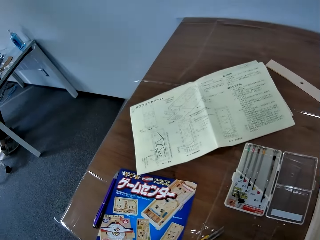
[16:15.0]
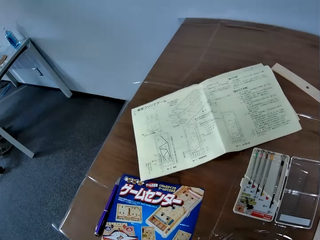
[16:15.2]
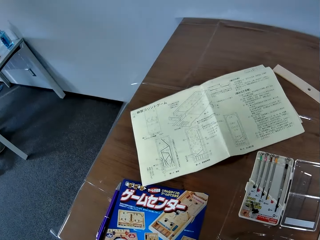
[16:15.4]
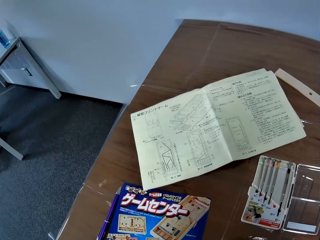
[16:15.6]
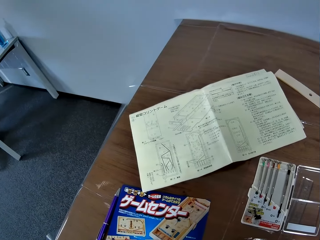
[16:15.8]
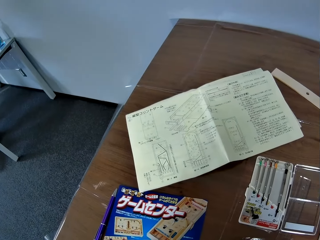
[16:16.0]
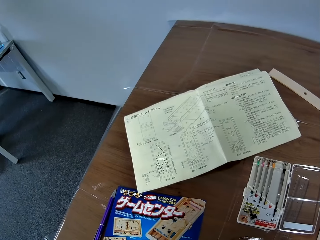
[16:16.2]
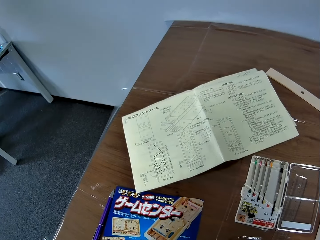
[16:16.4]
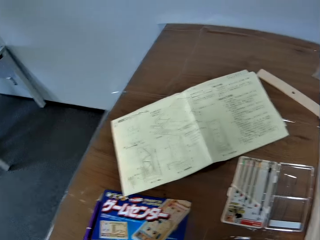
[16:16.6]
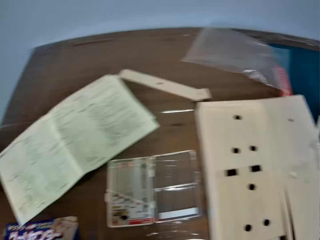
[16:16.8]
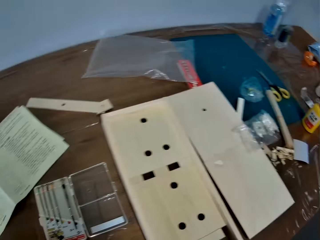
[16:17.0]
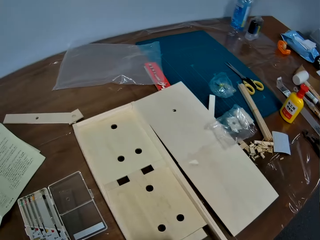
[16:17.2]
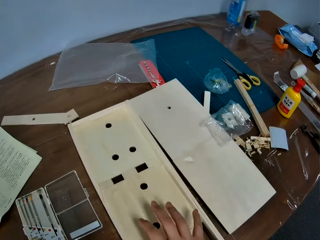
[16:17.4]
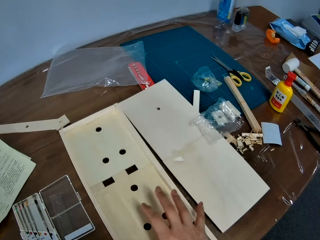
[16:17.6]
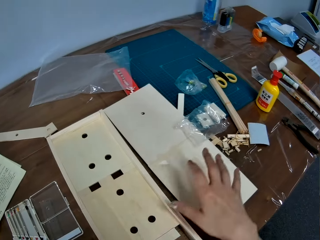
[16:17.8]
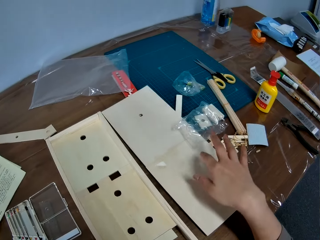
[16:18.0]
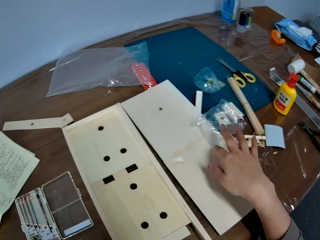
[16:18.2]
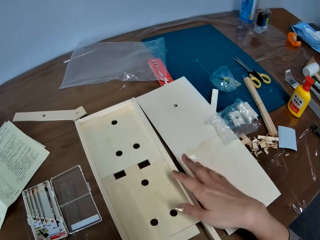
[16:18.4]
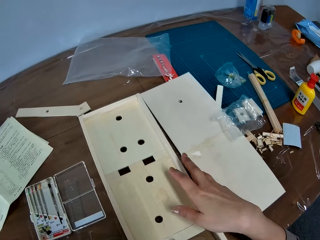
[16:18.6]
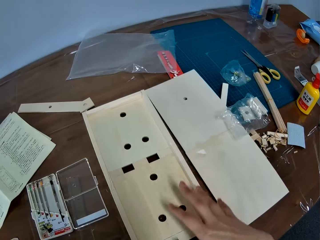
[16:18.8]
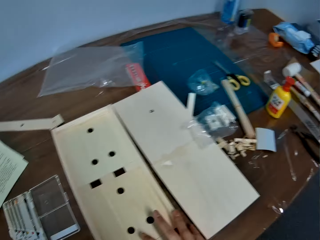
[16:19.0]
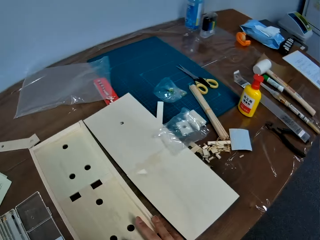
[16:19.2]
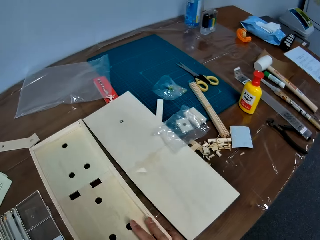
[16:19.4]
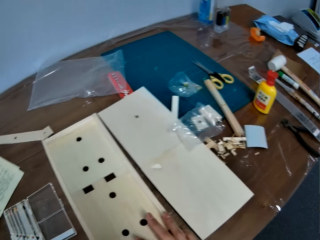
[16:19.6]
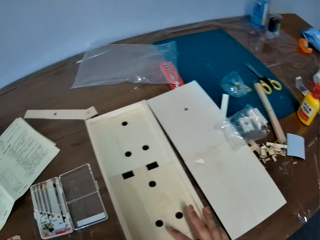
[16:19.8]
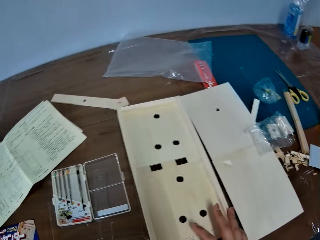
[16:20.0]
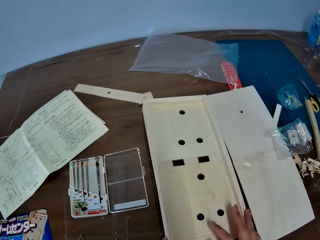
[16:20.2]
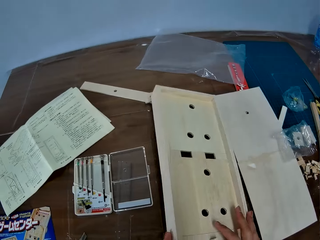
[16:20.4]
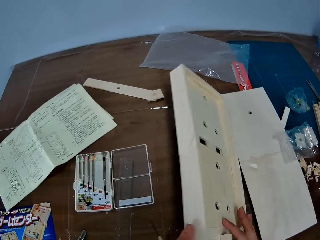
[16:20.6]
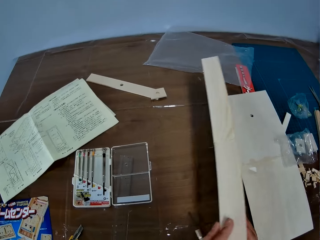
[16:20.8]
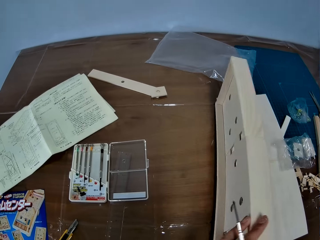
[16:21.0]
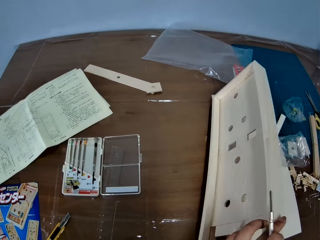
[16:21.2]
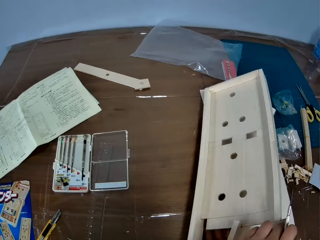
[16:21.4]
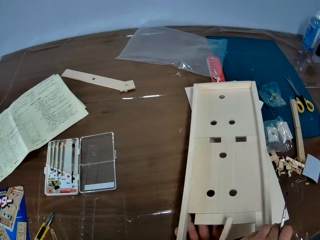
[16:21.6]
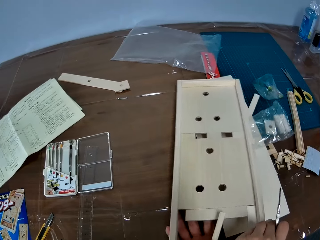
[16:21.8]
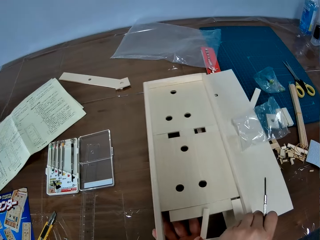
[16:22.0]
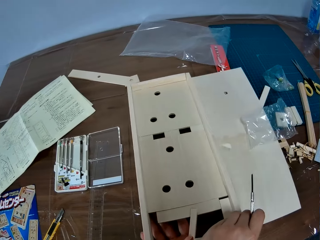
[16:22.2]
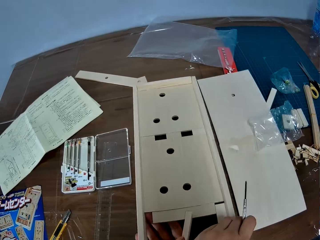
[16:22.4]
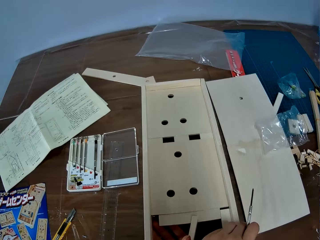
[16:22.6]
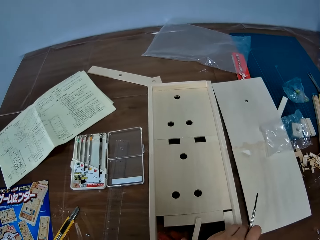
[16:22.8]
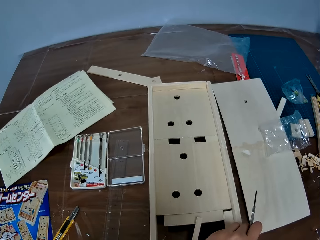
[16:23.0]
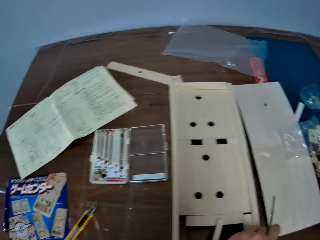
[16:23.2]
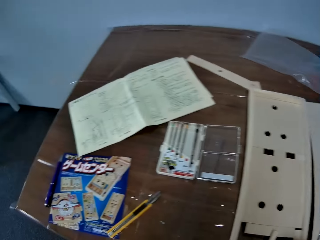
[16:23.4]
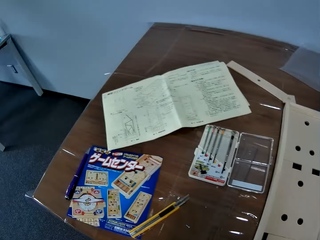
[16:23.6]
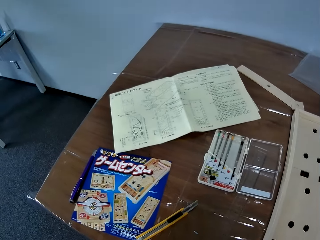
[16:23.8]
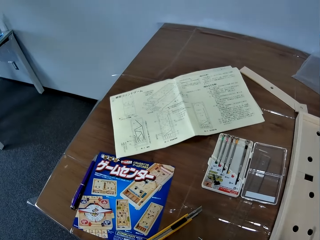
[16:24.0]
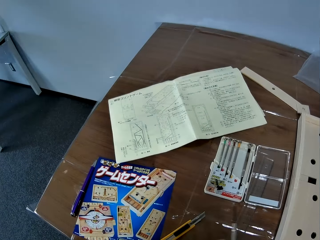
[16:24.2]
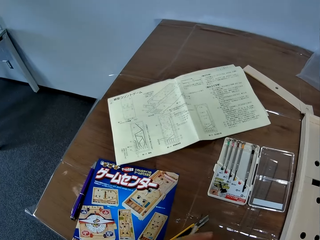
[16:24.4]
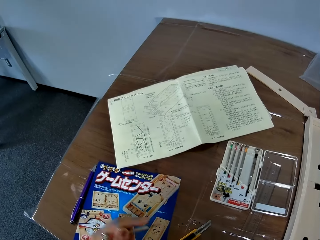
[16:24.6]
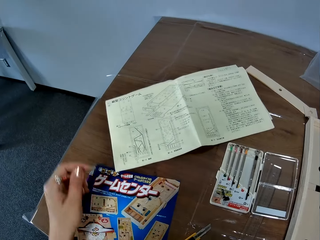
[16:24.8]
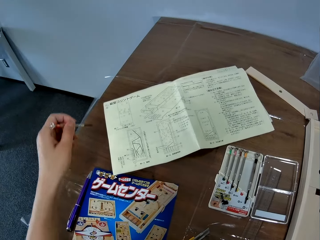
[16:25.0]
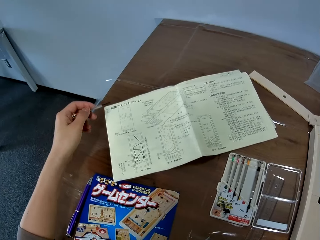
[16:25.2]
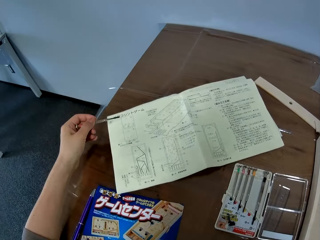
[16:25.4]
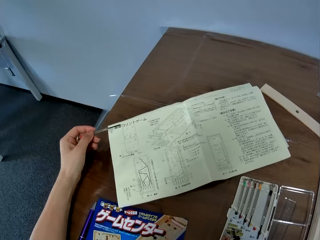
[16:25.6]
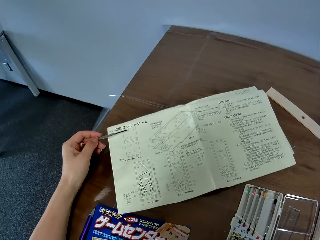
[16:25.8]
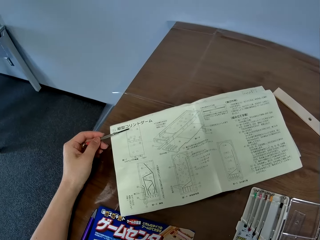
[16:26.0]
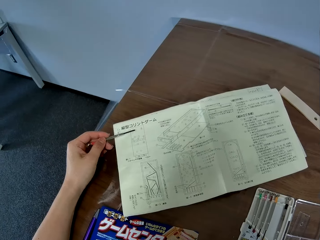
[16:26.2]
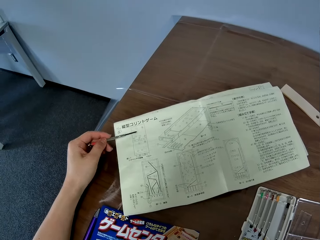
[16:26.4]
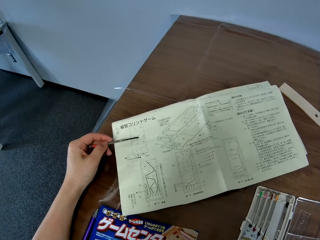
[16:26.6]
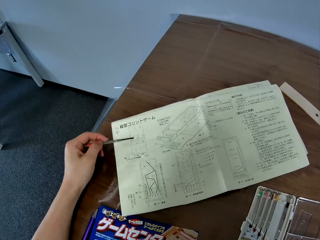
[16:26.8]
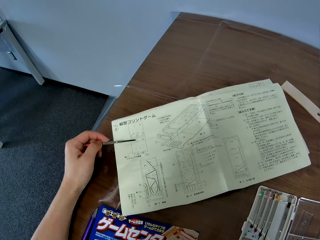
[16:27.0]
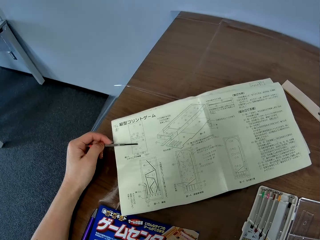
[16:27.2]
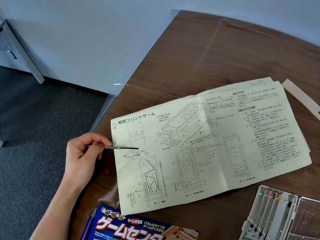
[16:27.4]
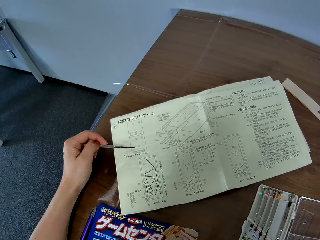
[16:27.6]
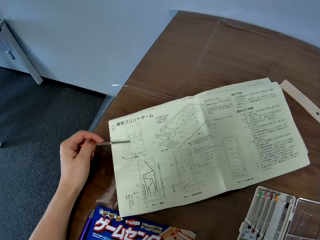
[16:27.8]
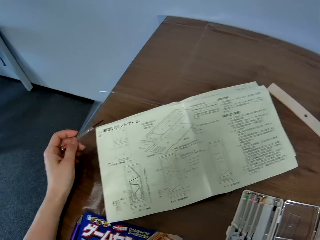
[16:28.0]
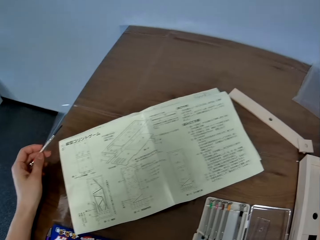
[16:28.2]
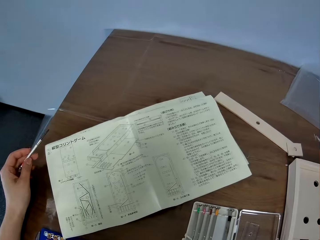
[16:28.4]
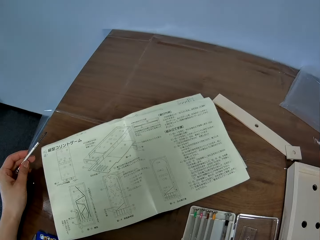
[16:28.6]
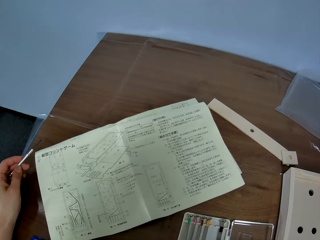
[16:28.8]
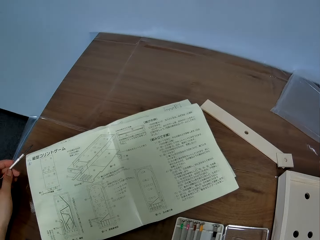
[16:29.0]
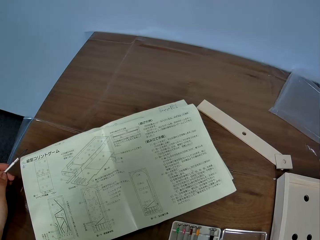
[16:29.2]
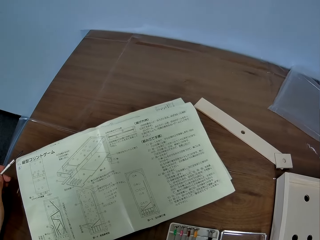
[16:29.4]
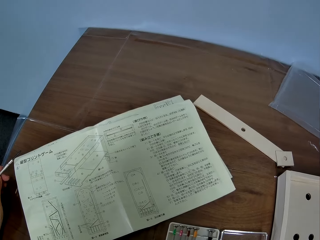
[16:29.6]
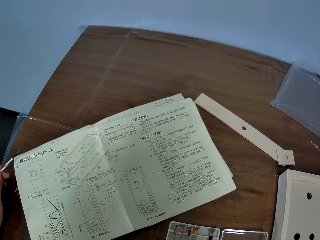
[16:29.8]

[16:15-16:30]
The camera wearer hovers the hand over the piece of wood. He places his hand on the craft board. He turns the piece of wood over. He touches the manual with the screwdriver. He stares at the piece of paper.

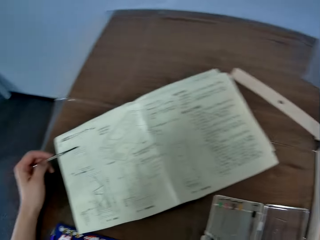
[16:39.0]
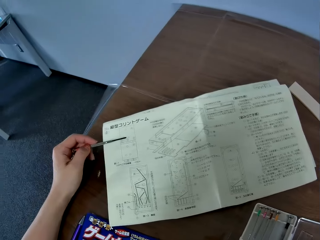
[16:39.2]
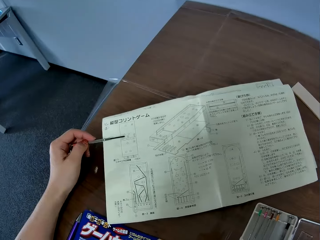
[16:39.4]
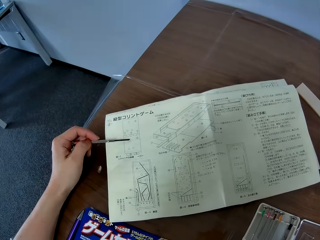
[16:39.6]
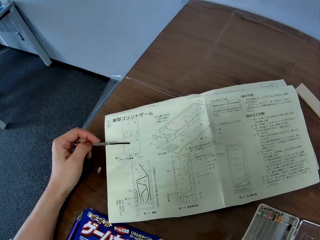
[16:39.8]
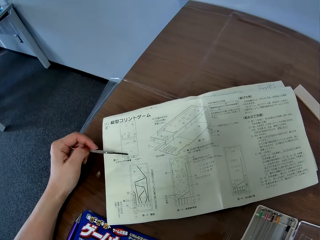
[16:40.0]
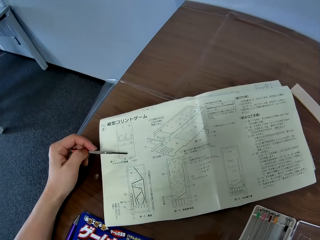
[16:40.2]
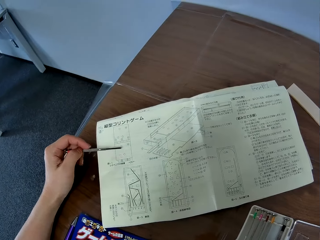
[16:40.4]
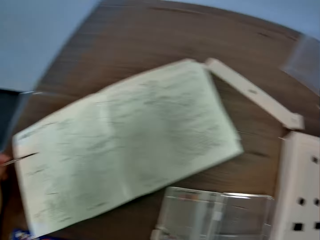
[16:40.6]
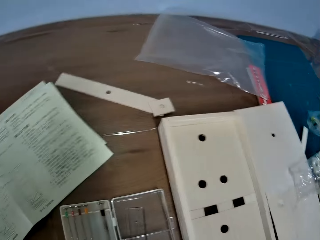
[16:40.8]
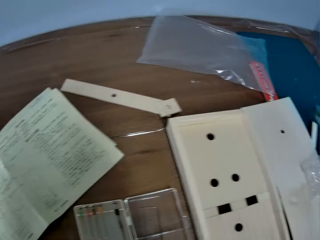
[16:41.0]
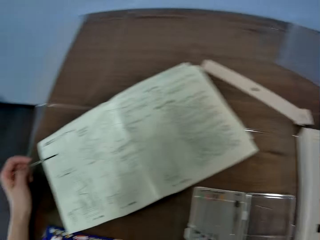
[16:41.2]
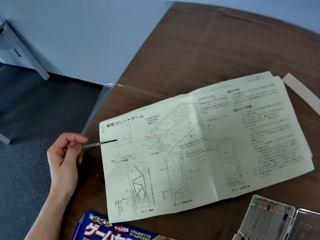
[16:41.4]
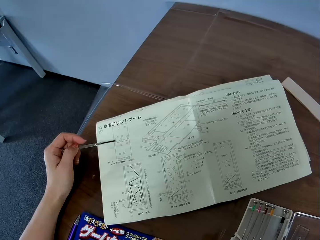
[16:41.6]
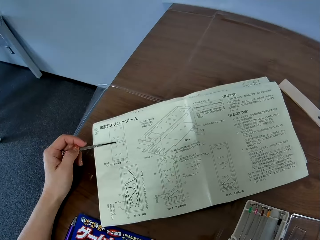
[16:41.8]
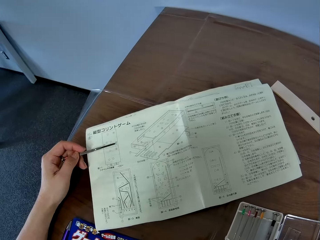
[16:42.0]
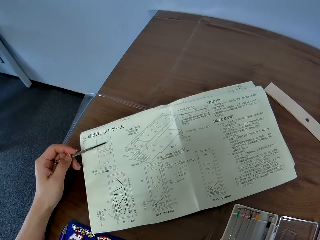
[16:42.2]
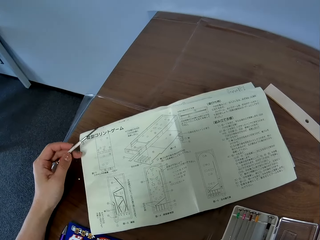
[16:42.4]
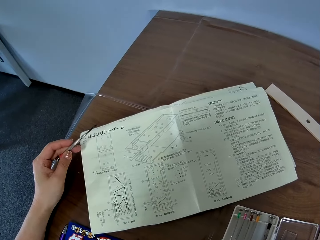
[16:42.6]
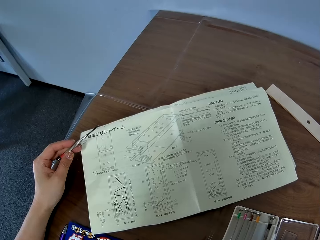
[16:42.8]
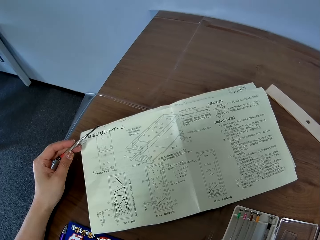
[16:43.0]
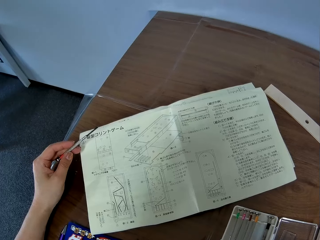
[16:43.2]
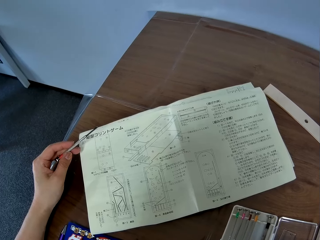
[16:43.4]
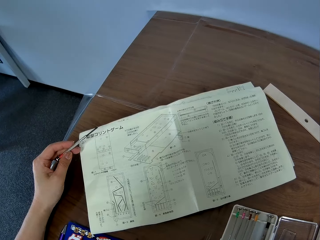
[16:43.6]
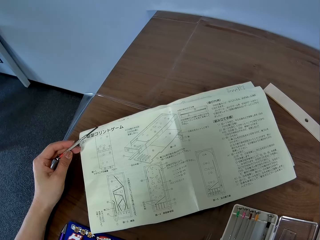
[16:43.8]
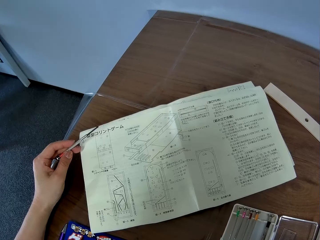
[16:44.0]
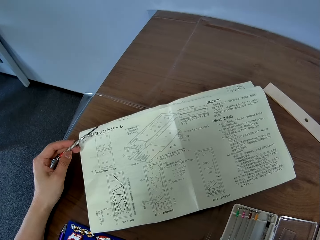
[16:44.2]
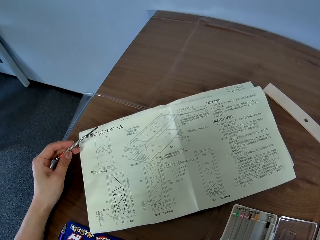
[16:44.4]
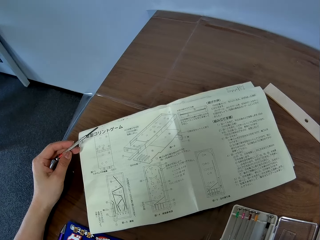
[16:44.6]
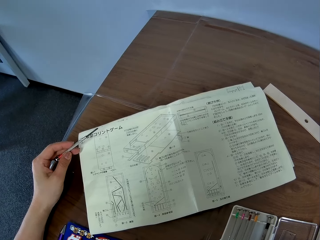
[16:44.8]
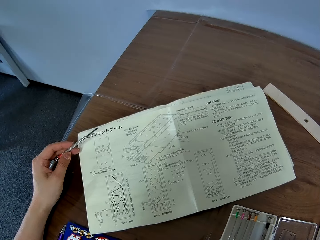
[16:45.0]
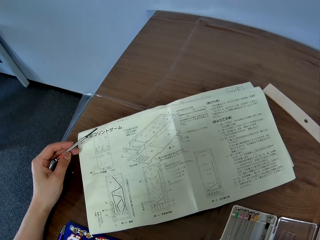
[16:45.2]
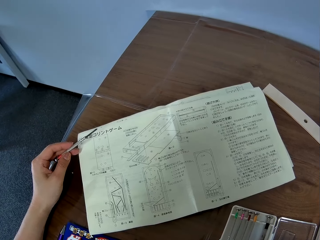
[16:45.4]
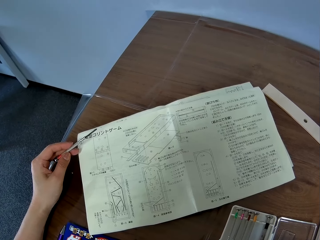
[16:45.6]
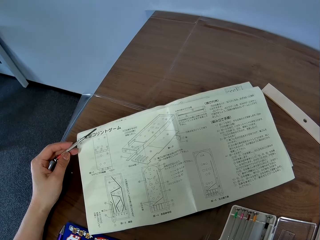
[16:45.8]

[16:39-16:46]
The camera wearer counts on the piece of paper.
